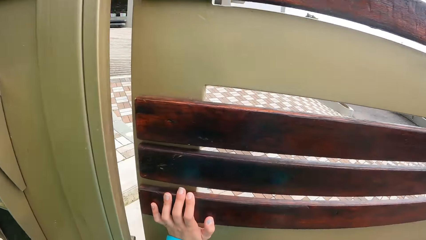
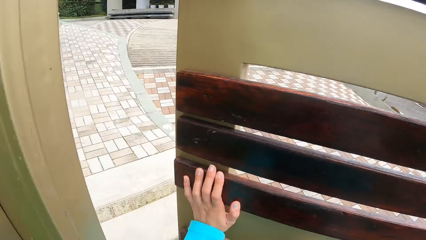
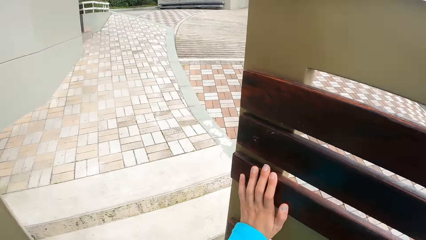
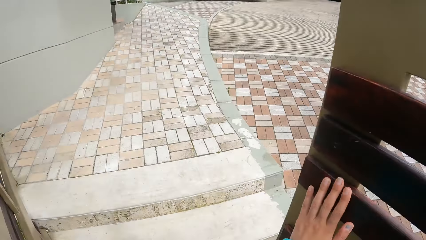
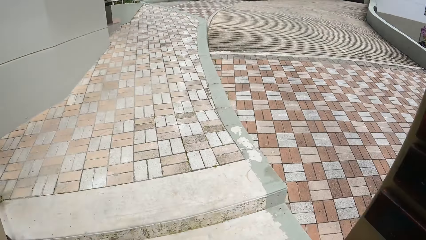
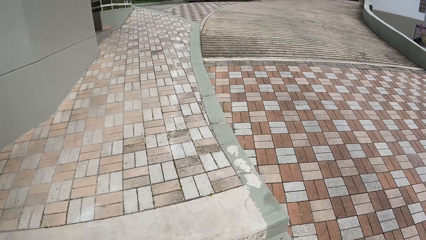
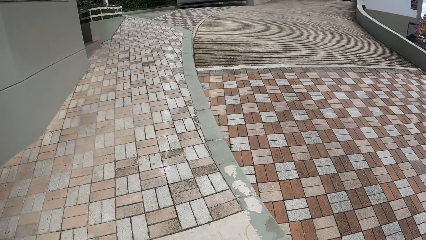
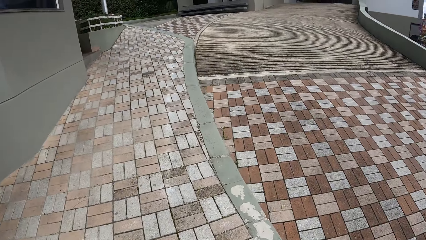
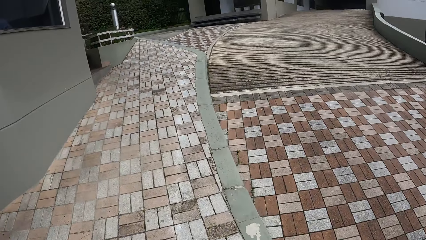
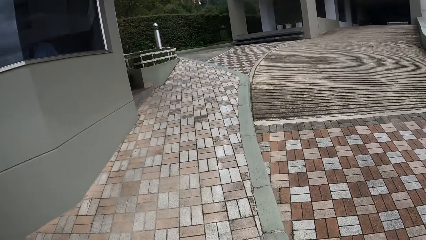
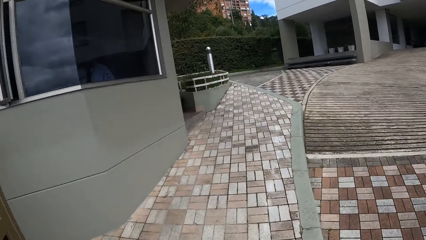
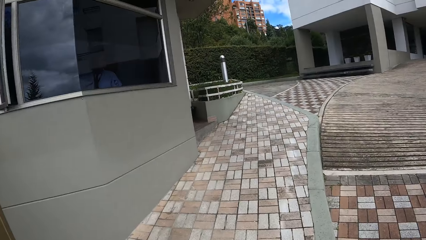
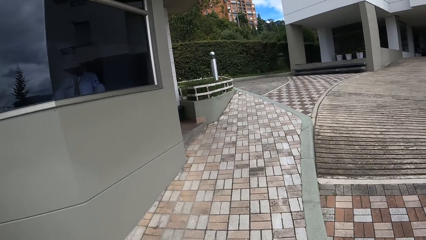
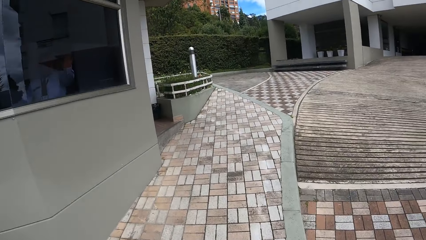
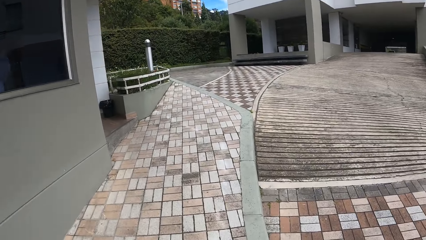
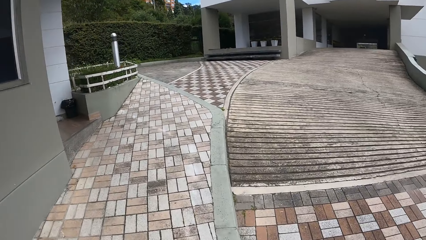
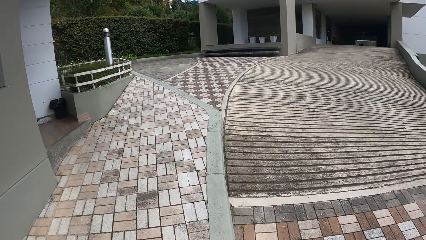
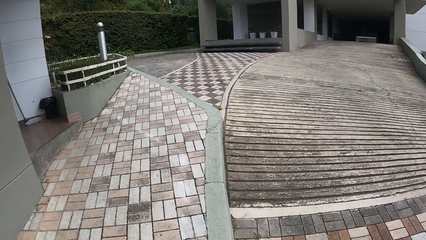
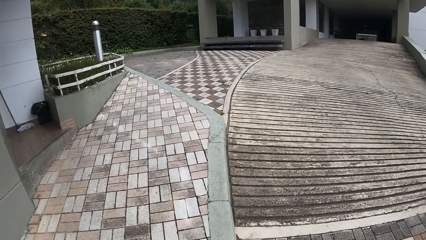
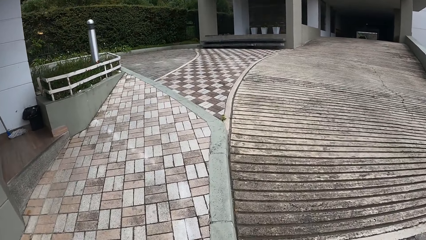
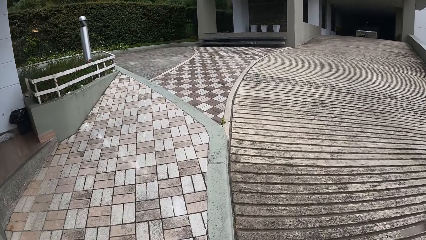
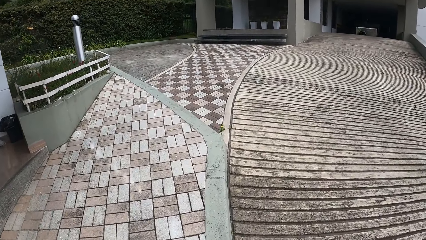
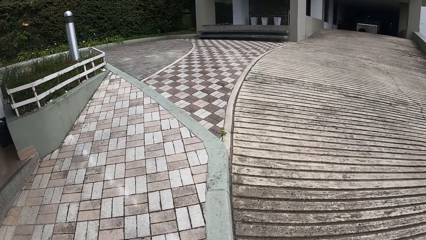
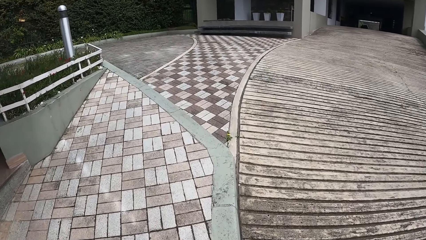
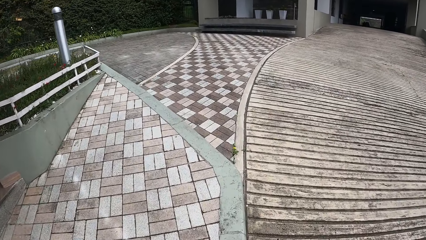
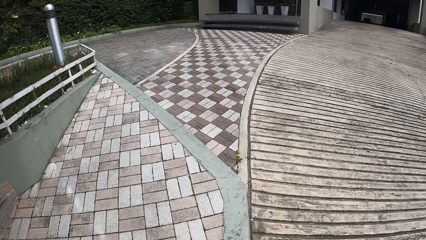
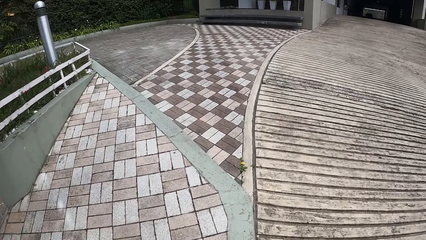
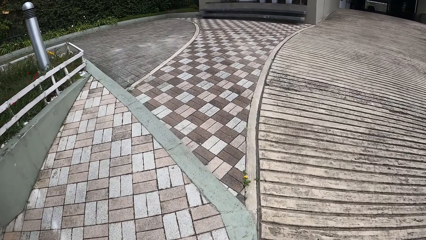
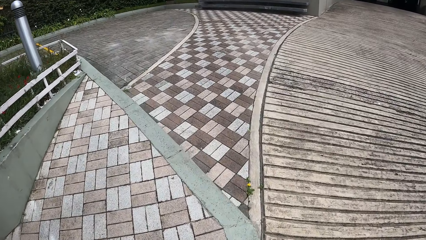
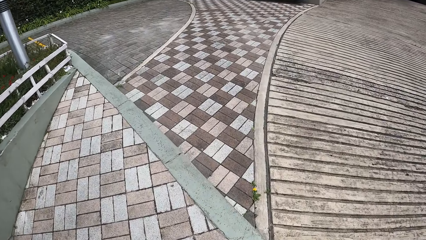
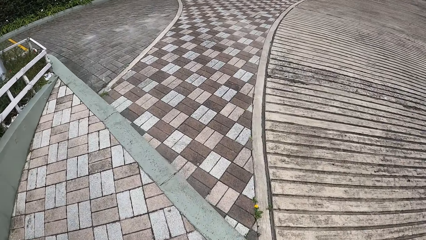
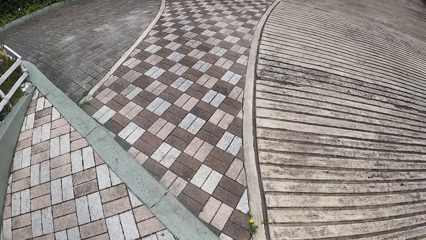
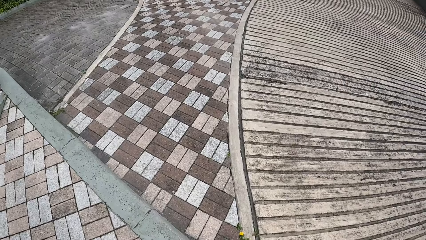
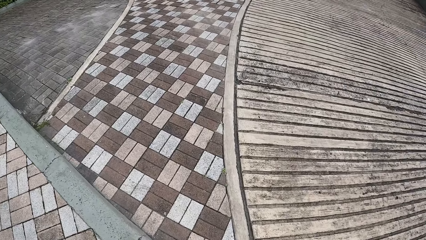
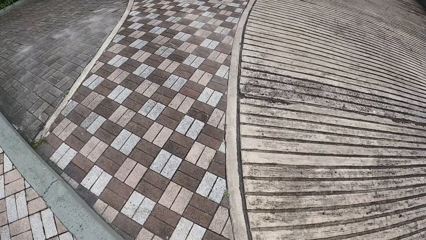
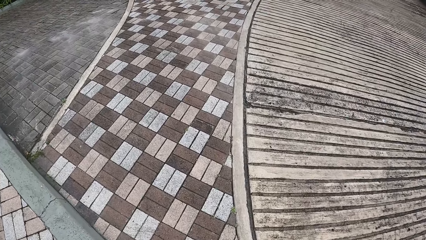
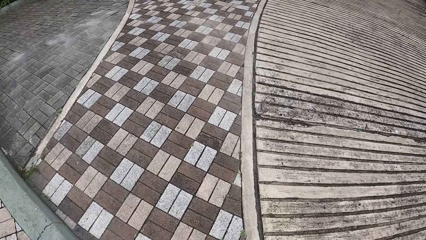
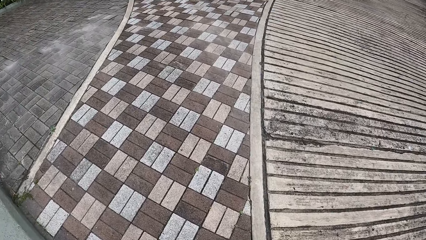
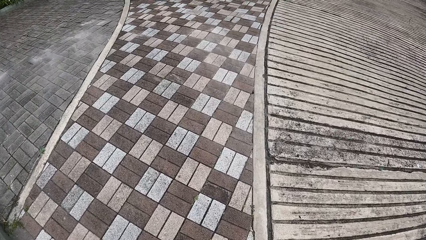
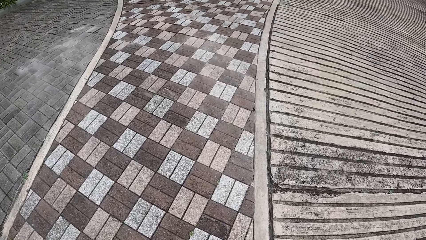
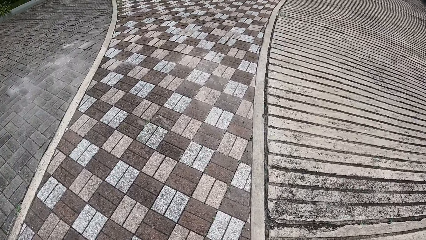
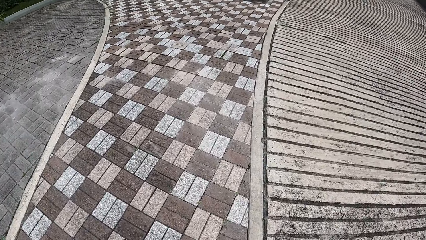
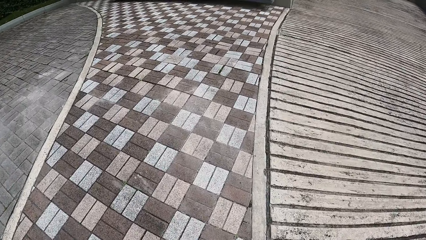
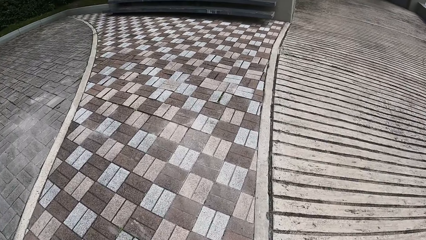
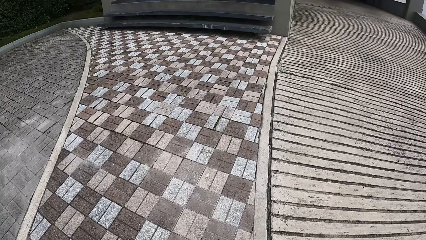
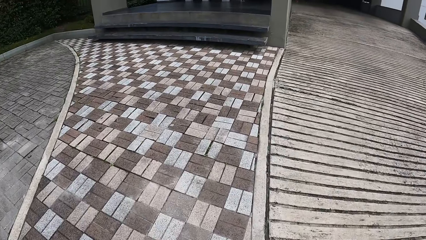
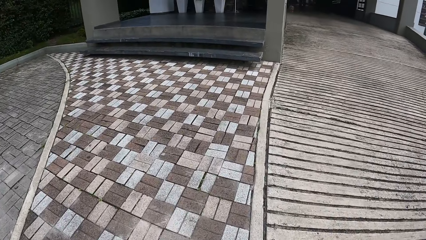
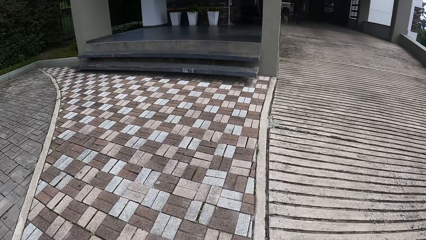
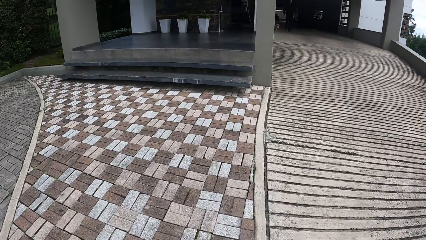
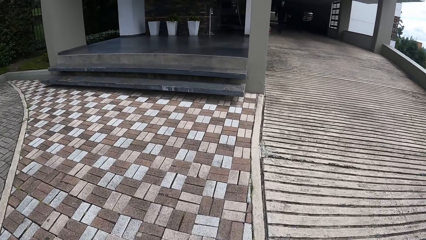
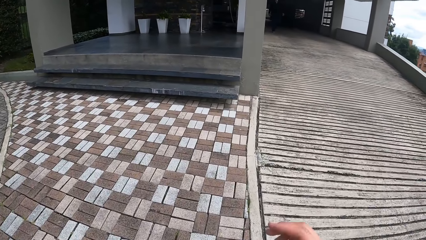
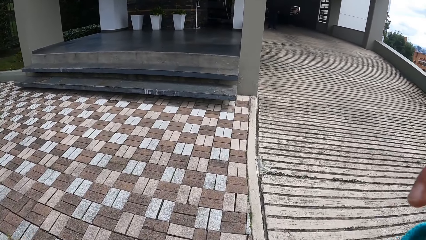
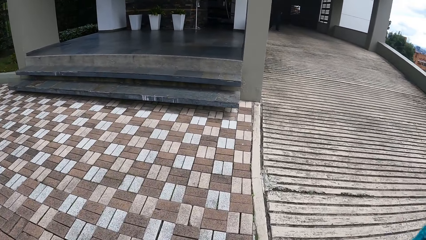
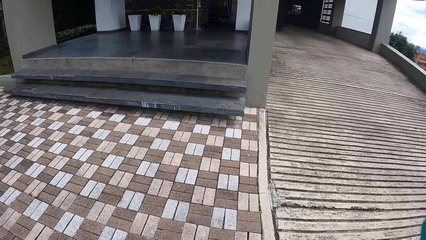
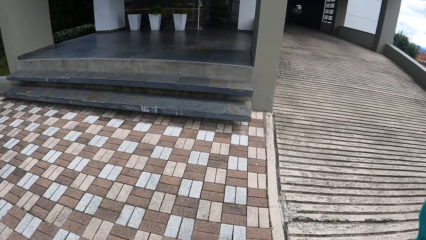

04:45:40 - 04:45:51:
The camera wearer opens a gate with his left hand. He walks into the apartment. He looks around. He looks down.
